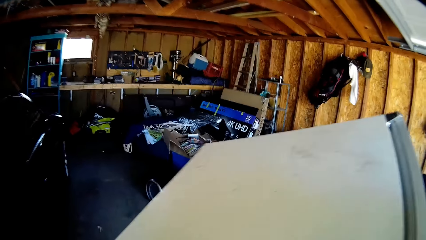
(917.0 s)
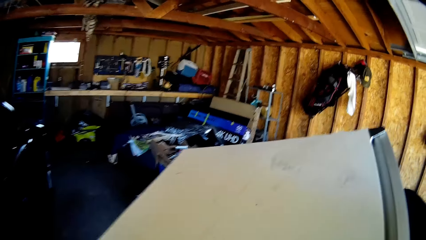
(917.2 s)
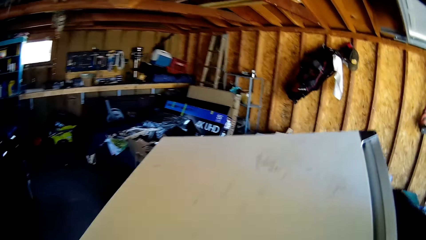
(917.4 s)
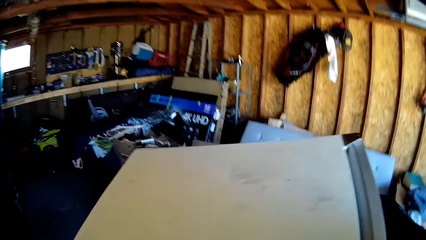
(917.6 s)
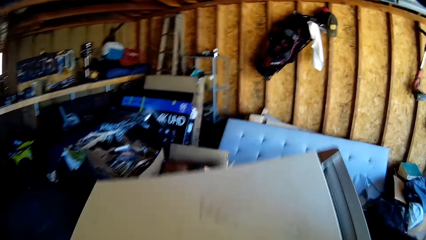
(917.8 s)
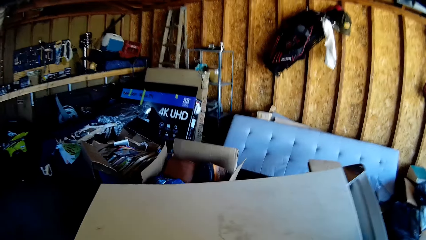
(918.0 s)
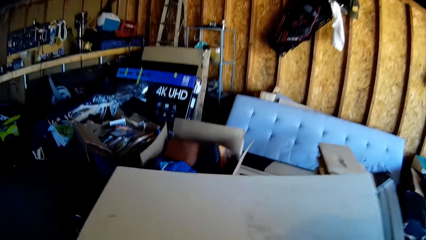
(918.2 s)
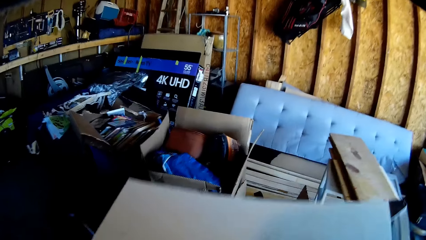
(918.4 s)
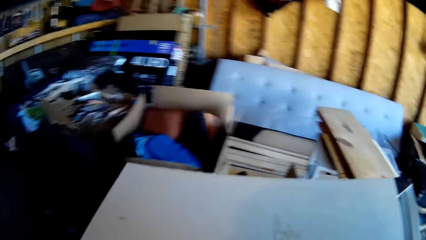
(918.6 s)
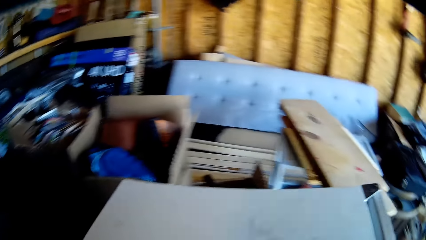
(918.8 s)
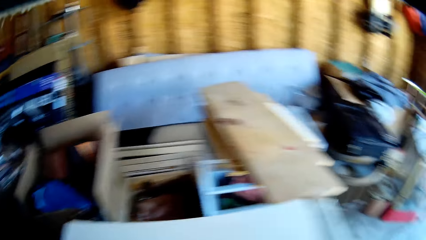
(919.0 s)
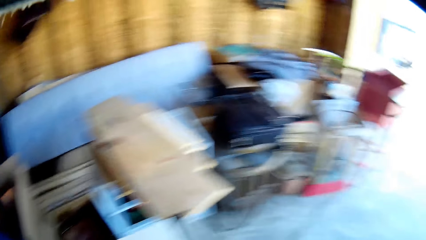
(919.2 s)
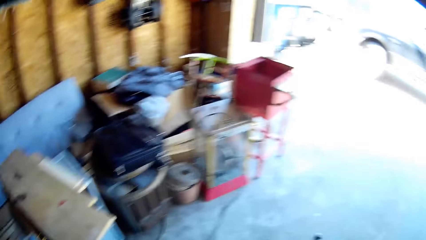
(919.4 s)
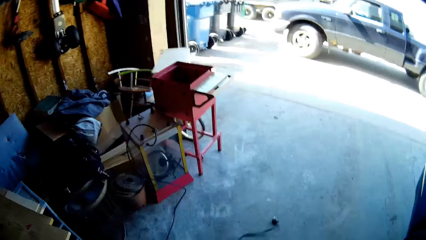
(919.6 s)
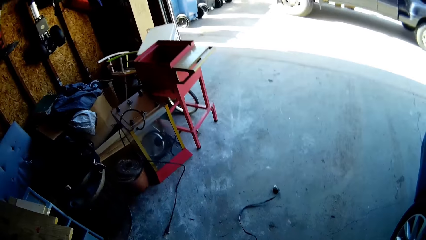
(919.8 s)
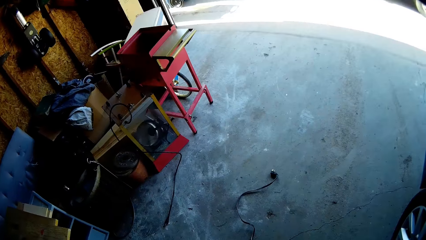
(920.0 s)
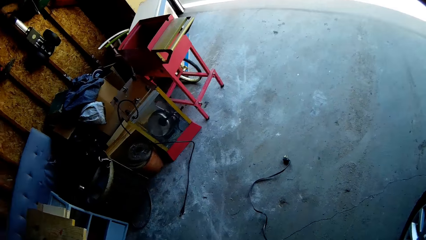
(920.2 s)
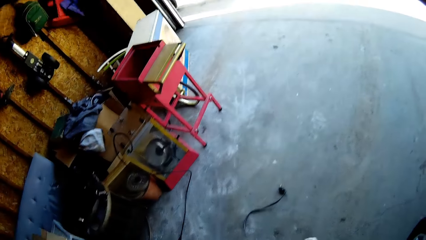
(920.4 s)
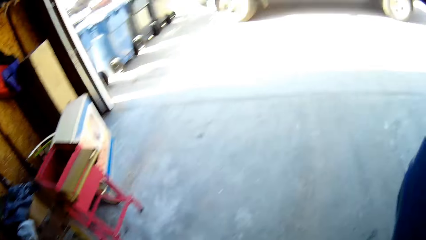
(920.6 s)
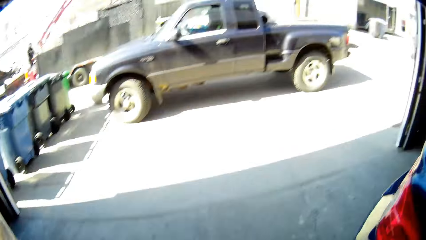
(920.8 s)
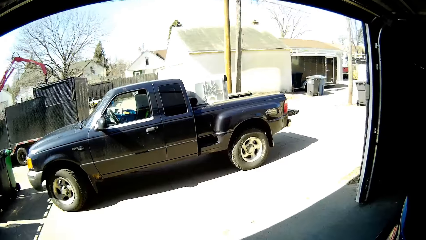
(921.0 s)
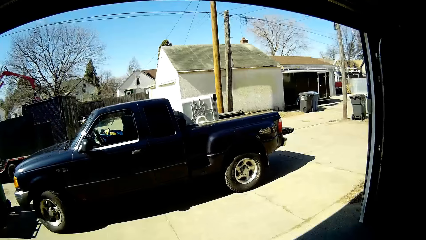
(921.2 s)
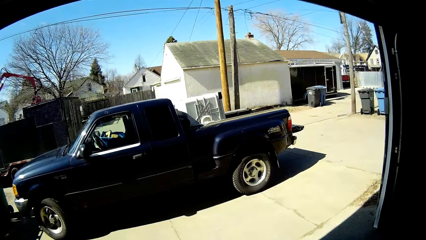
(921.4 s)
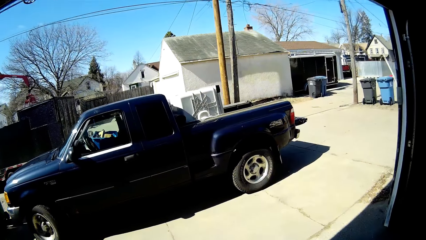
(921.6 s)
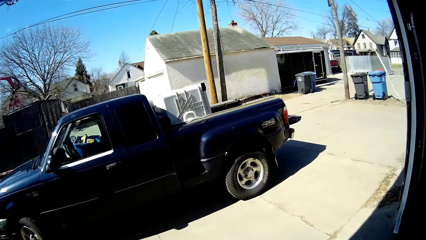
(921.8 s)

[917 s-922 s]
The camera wearer puts the fridge on the floor. They walk back to the car.

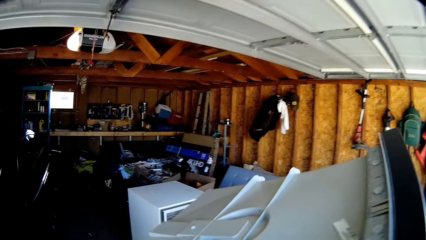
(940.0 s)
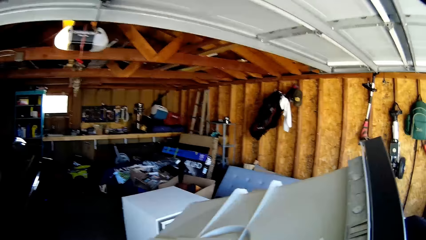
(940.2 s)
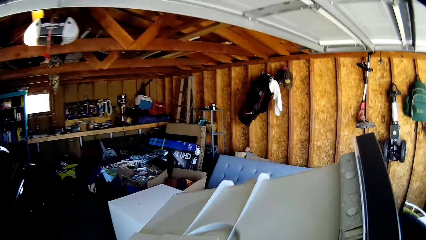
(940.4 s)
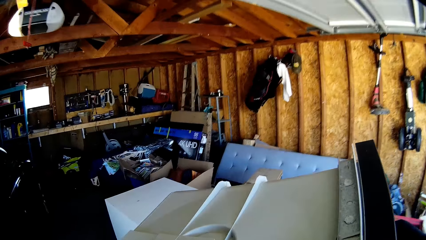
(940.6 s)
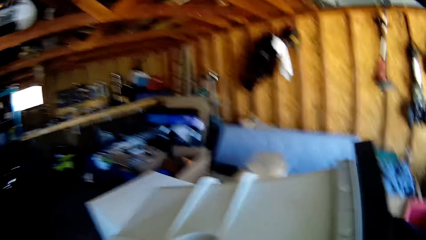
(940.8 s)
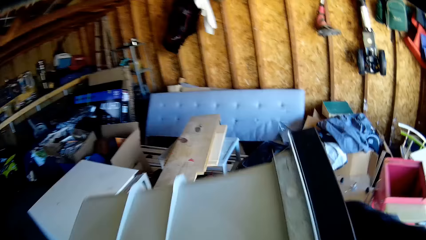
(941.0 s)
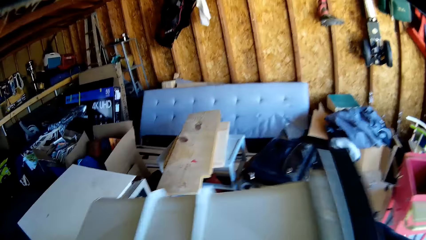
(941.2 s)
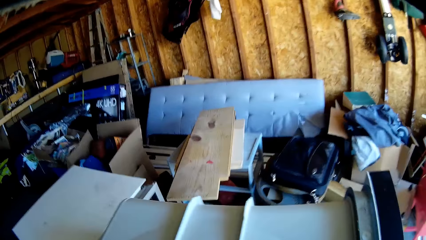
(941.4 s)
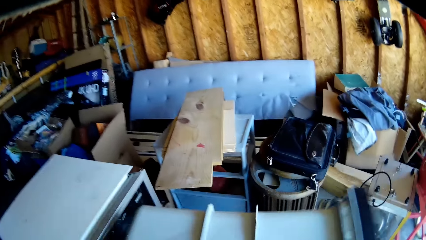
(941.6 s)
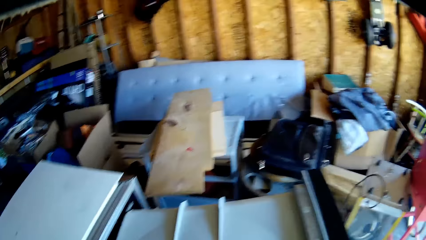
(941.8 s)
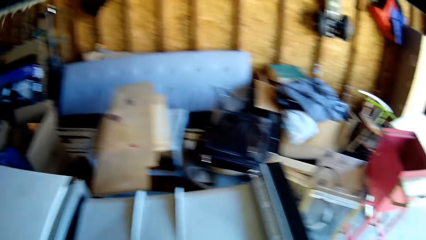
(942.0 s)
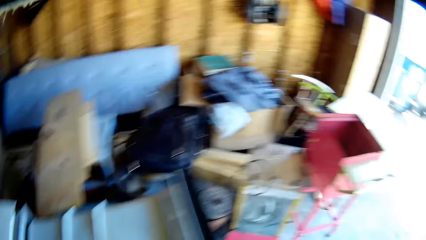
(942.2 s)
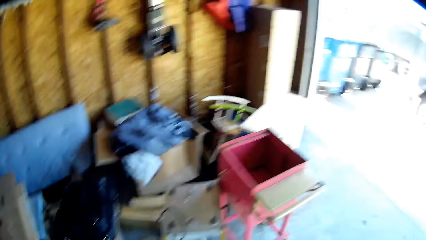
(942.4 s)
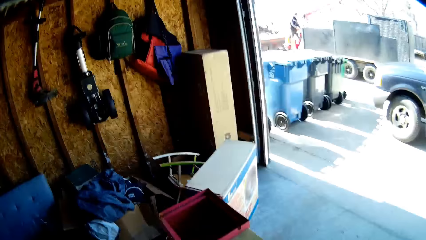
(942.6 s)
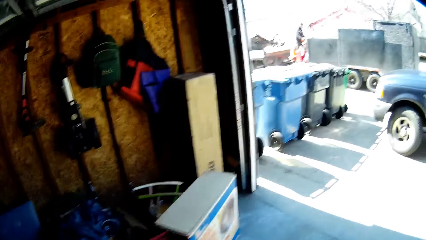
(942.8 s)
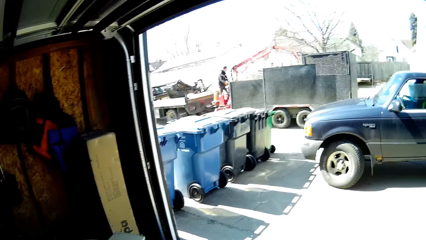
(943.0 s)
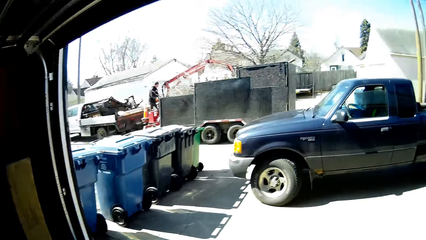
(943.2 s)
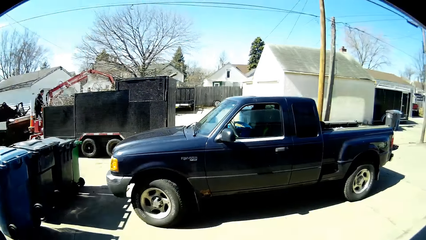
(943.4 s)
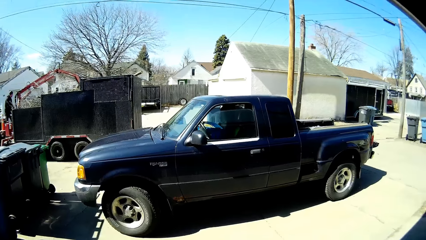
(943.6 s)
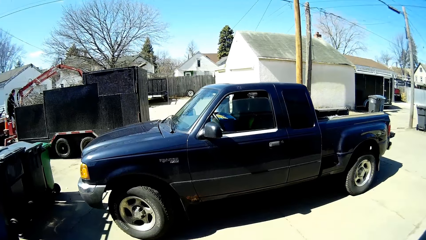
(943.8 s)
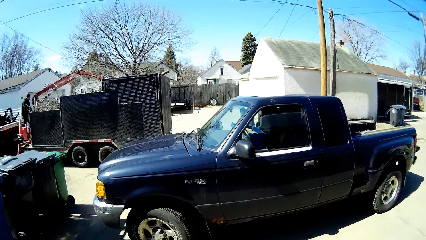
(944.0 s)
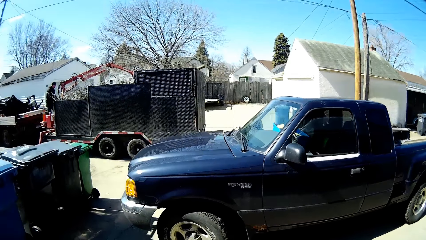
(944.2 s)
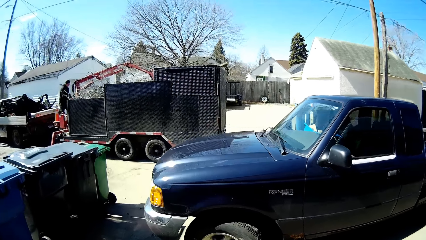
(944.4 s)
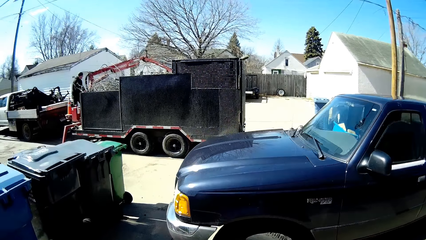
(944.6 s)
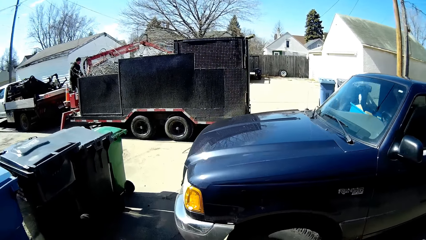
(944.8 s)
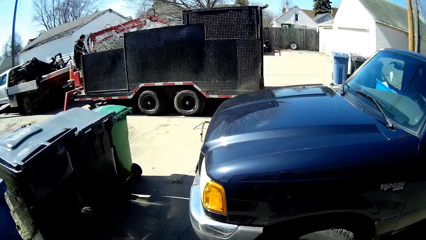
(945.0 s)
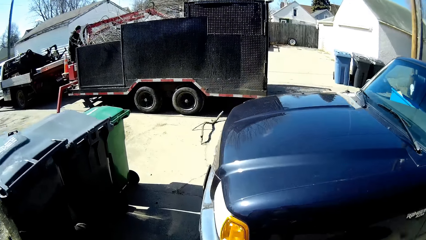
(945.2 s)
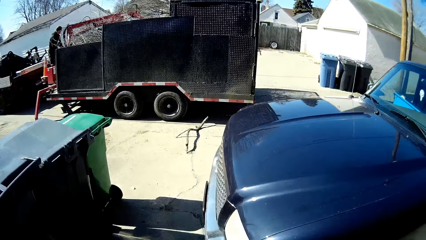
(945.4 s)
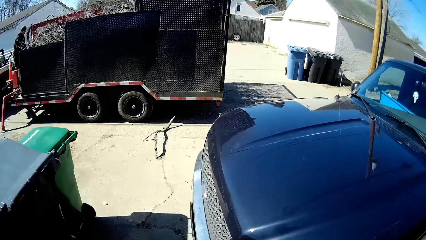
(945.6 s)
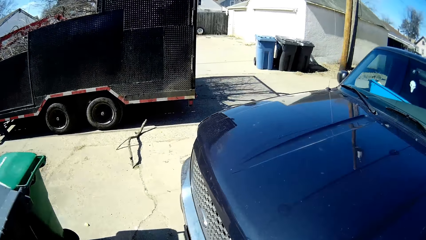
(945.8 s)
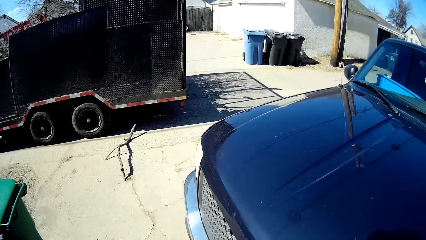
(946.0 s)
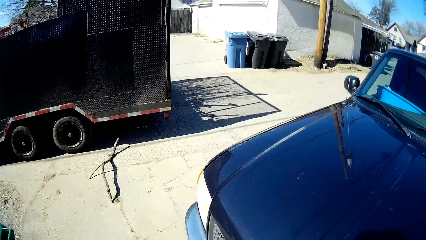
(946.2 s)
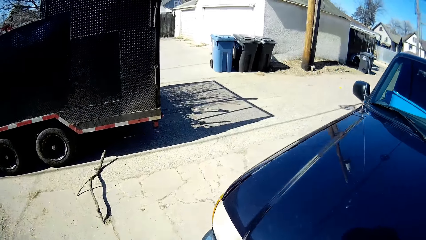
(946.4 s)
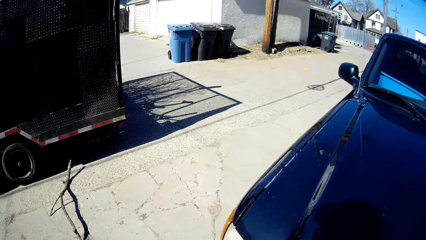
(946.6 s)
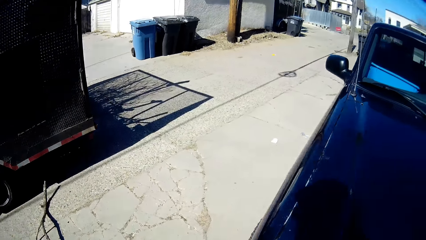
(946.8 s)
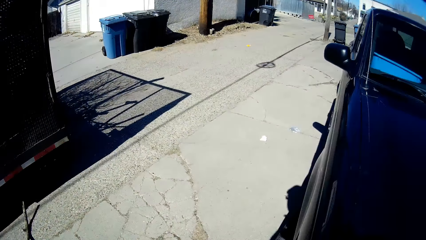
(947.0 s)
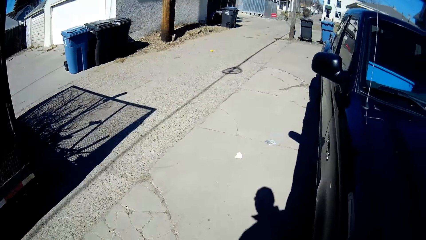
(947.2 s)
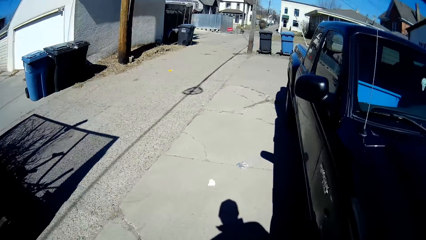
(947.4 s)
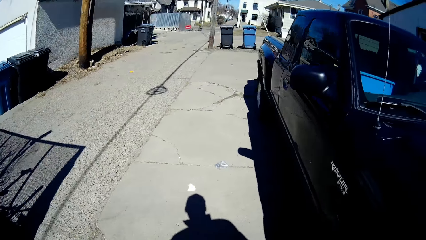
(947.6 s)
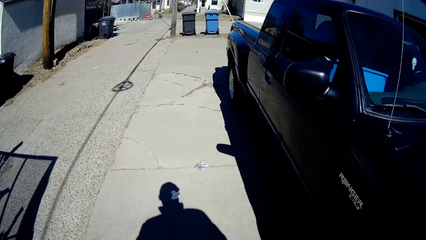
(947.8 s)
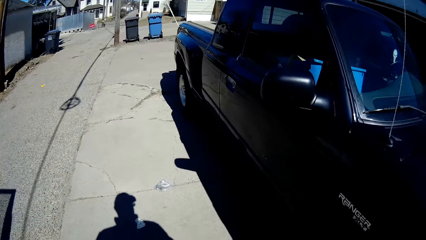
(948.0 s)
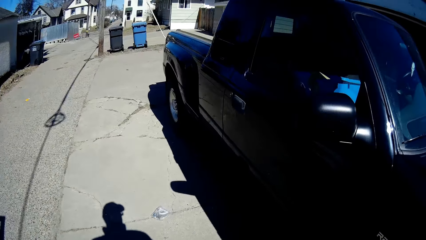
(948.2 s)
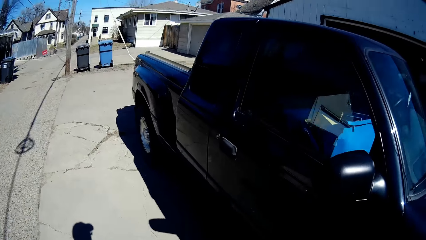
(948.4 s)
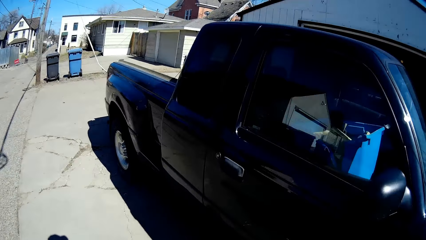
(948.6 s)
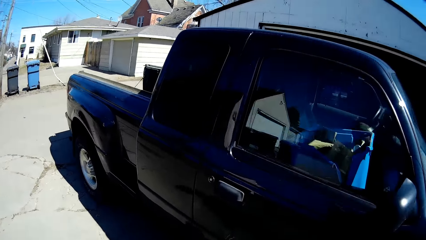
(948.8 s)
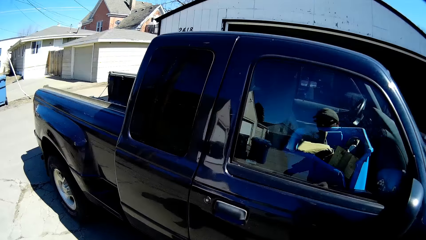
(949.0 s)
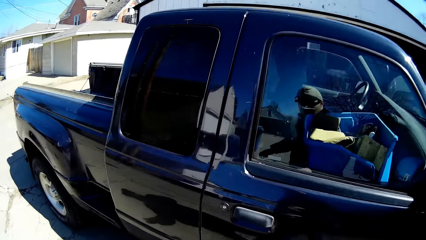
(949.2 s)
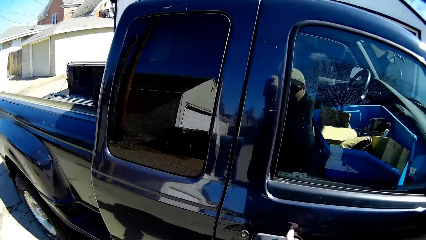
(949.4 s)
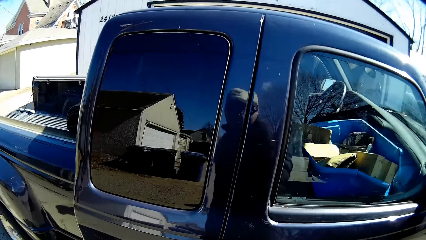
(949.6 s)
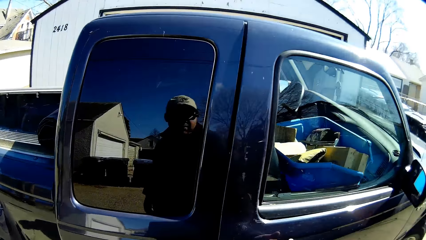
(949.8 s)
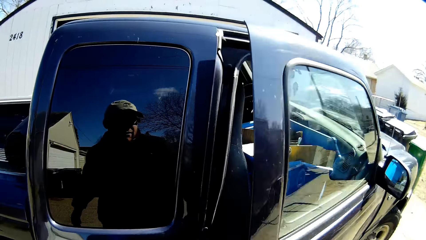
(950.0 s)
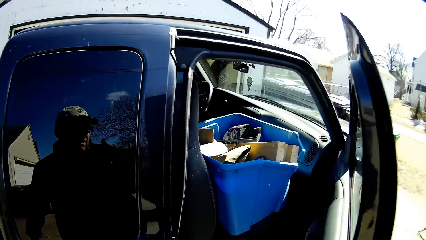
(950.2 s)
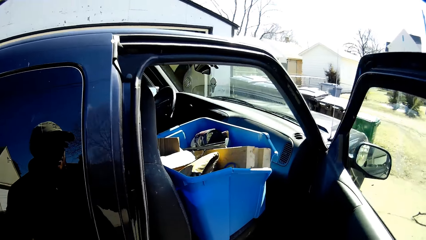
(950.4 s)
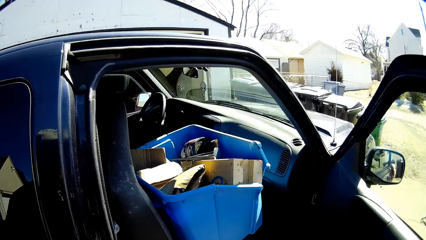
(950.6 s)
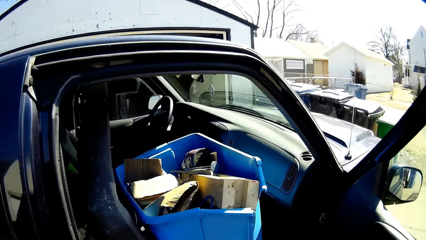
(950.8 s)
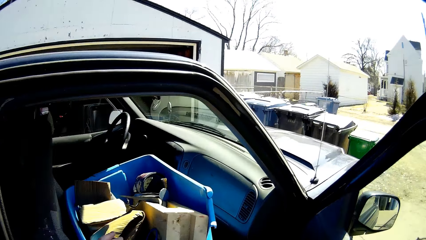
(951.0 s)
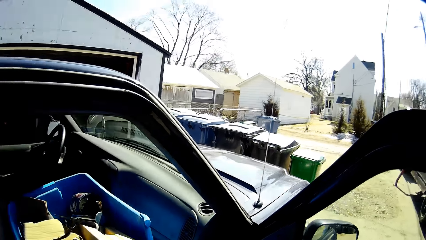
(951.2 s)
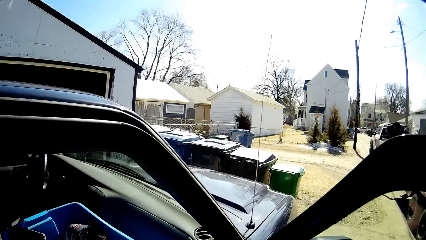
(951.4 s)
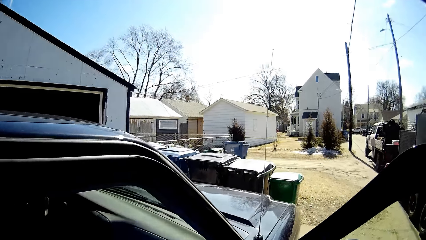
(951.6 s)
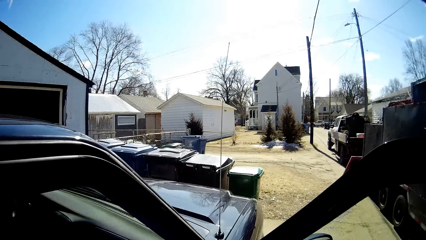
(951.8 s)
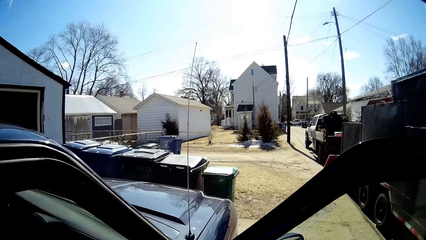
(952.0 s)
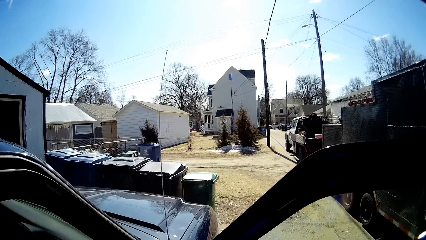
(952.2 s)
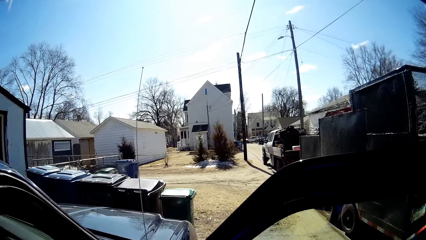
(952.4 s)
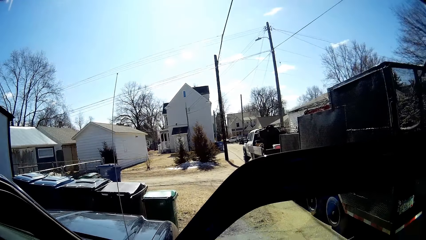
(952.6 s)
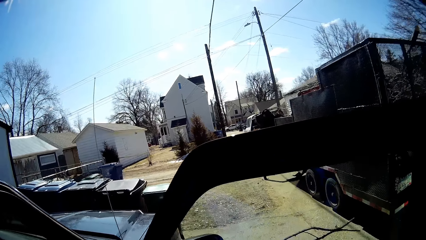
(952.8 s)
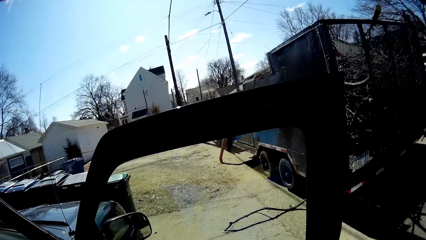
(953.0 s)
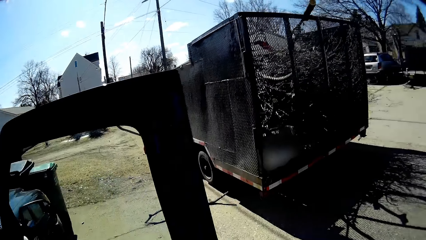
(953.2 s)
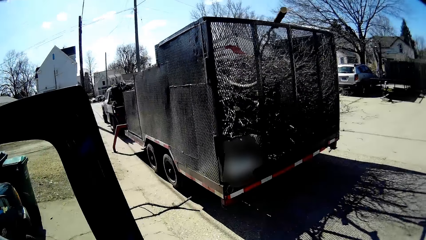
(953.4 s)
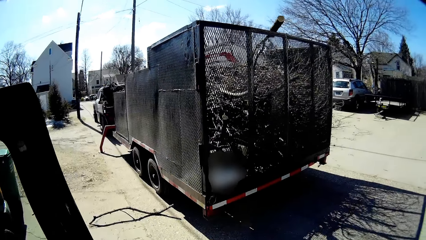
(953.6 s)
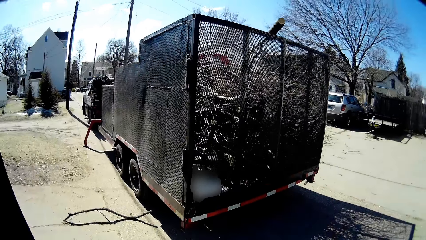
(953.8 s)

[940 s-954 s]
The camera wearer puts the container on the floor. They walk back to the car. They open the front car door. They lift the basket from the car. They carry a dust bin.
